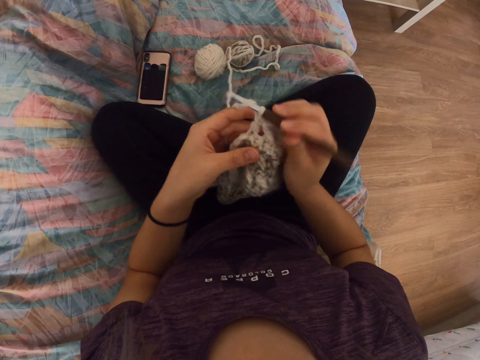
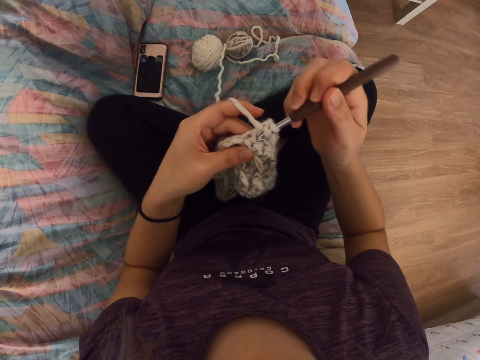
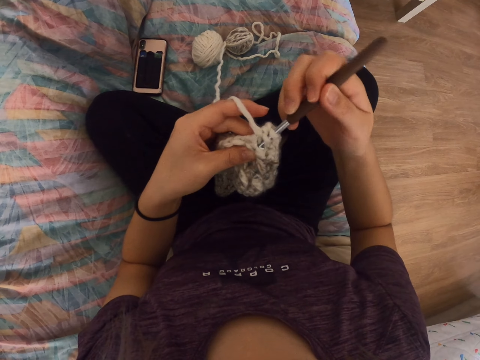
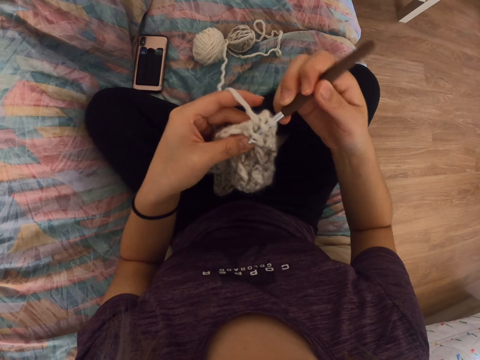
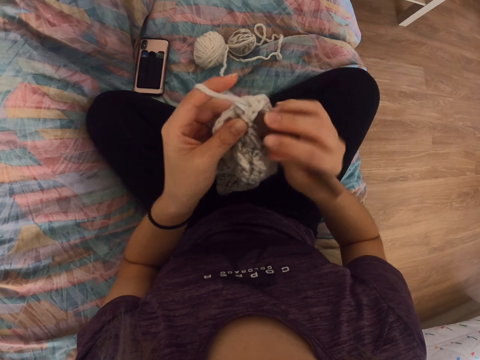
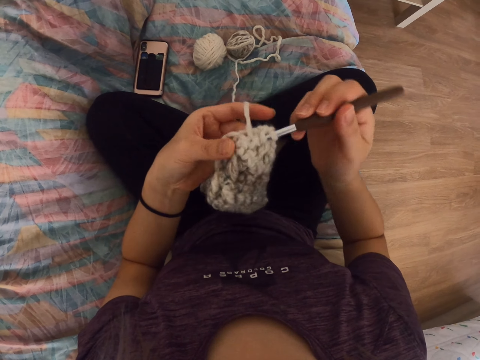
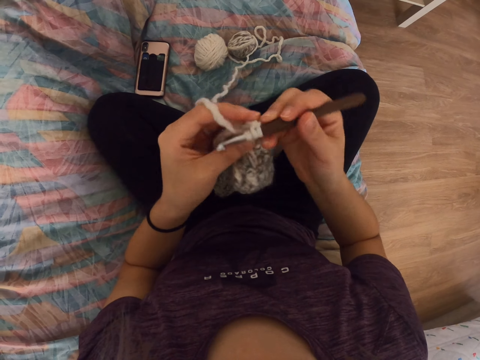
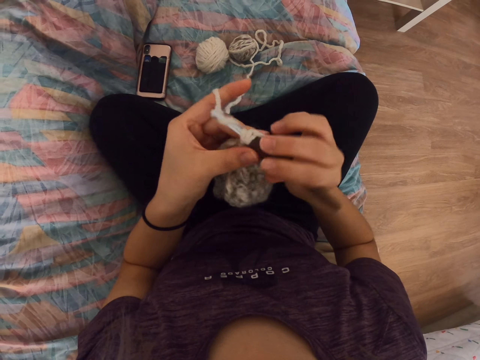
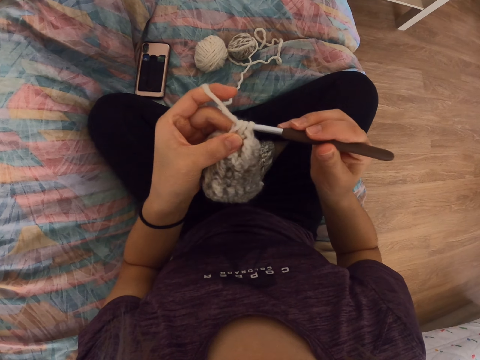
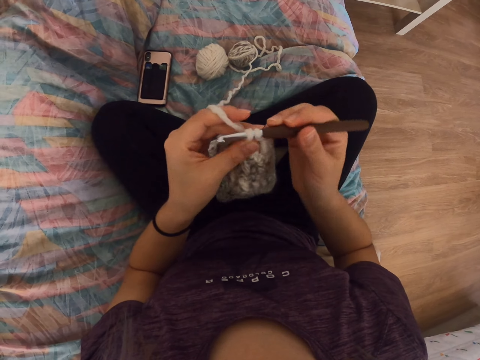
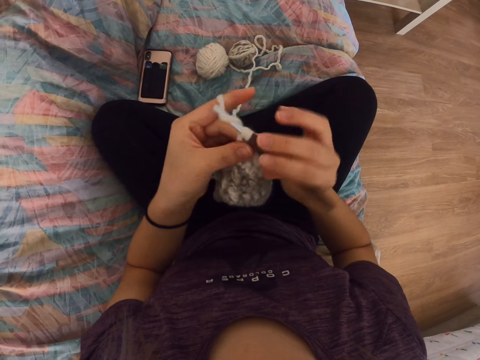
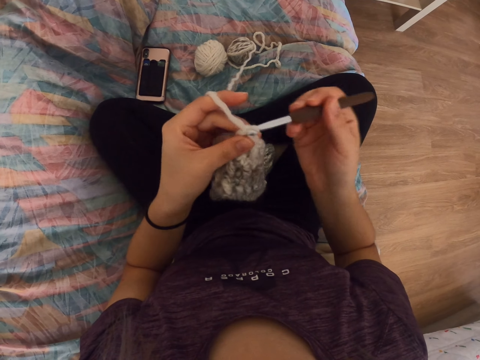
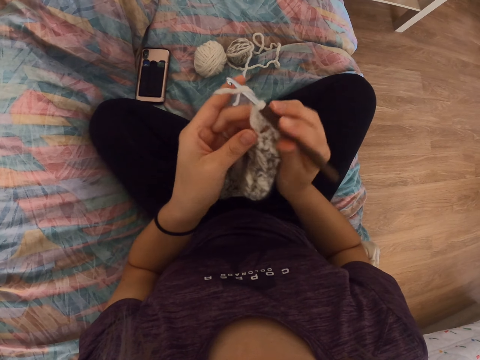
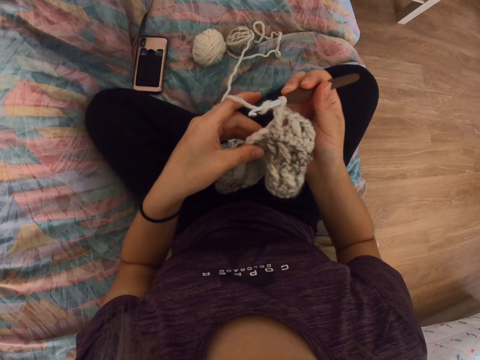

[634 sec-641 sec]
The camera wearer continues sewing.

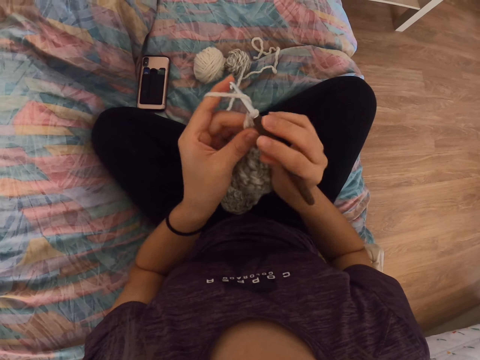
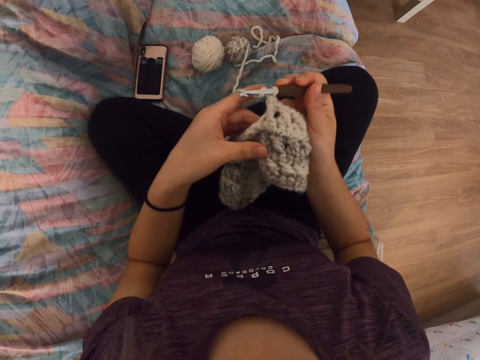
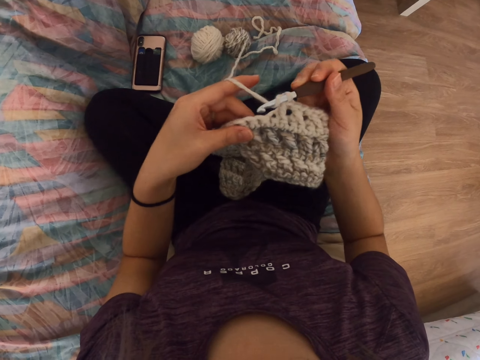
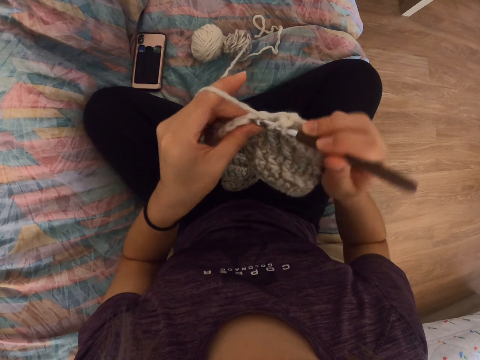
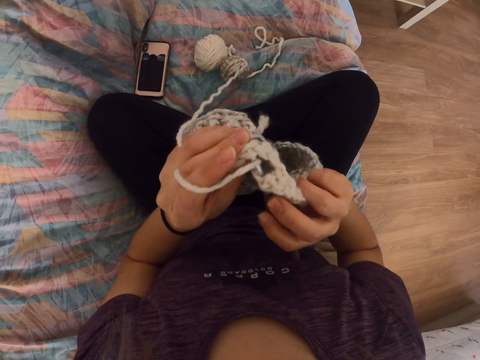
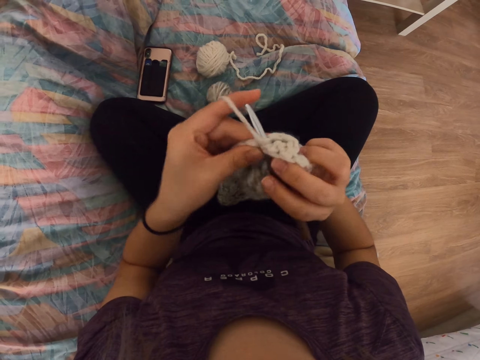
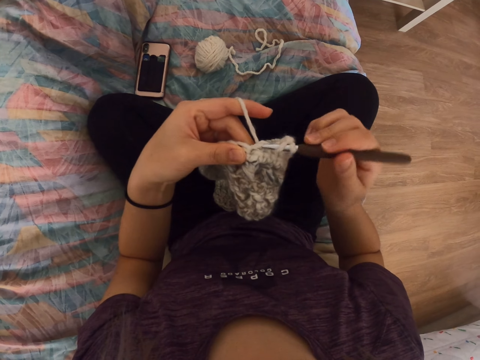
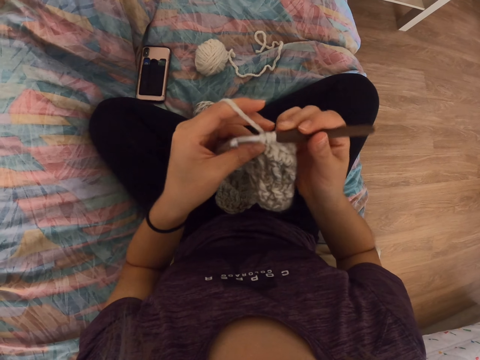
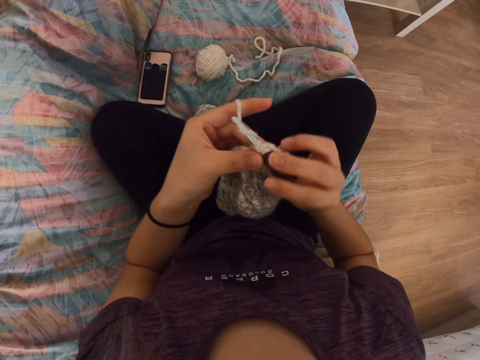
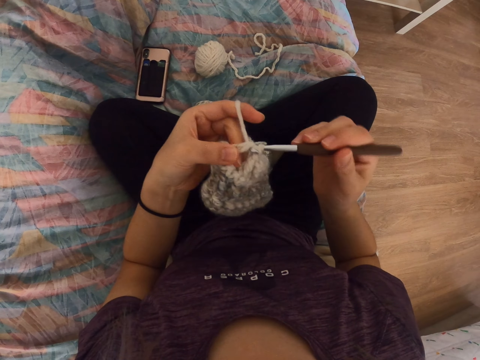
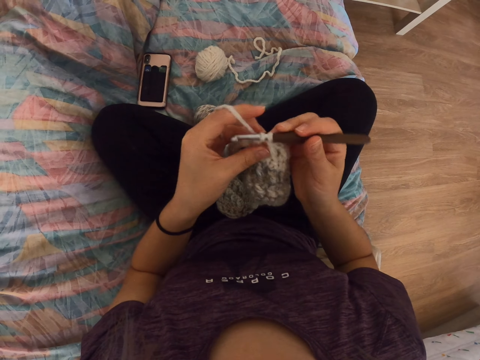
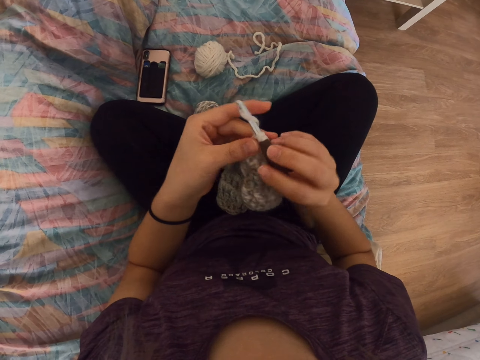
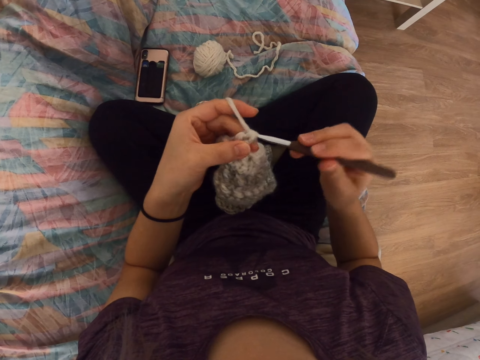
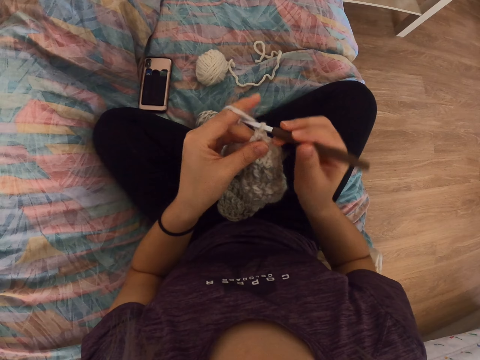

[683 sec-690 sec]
The camera wearer continues sewing.

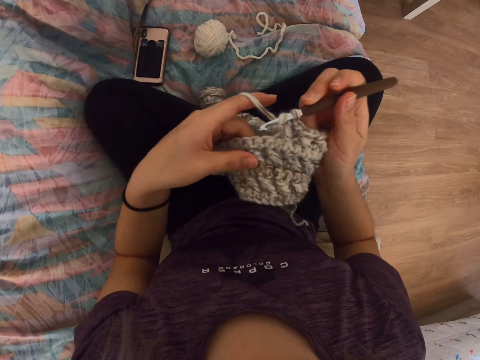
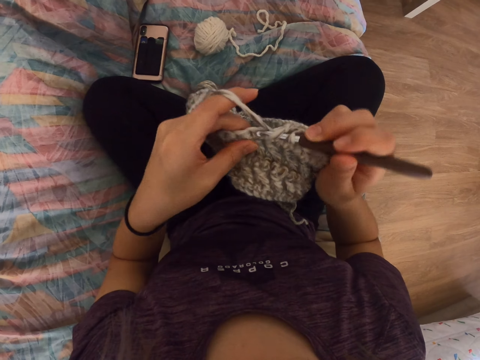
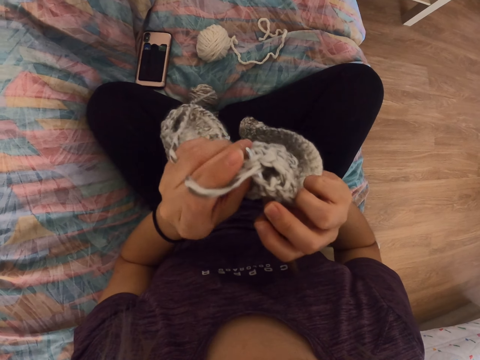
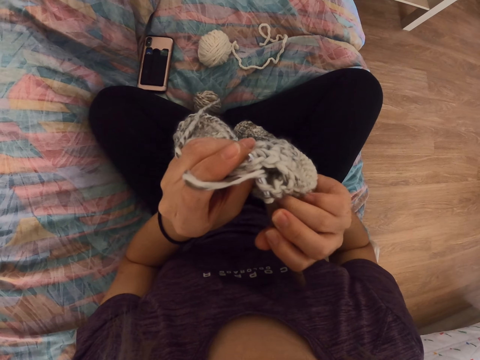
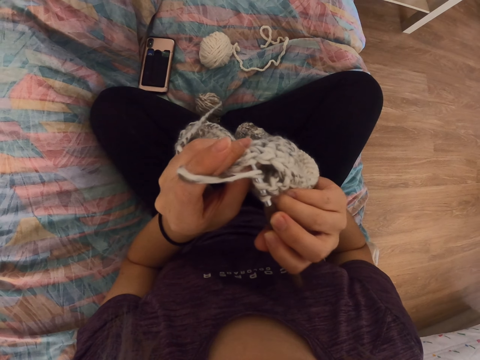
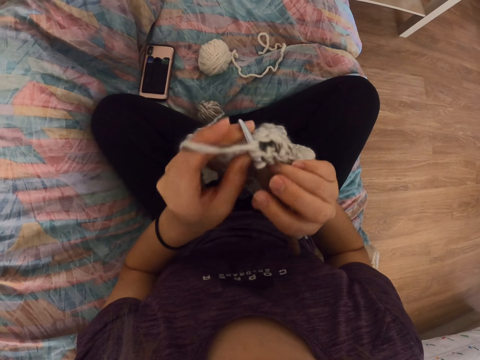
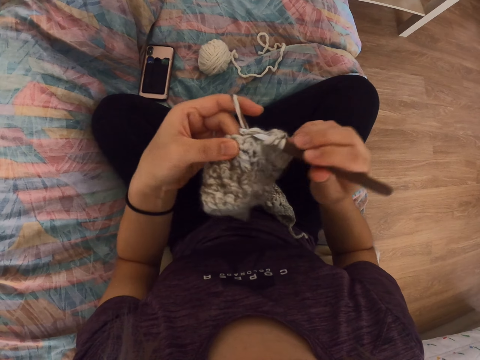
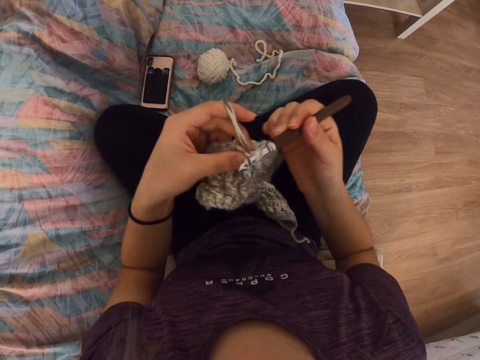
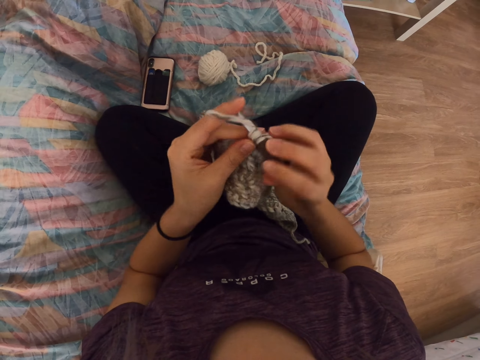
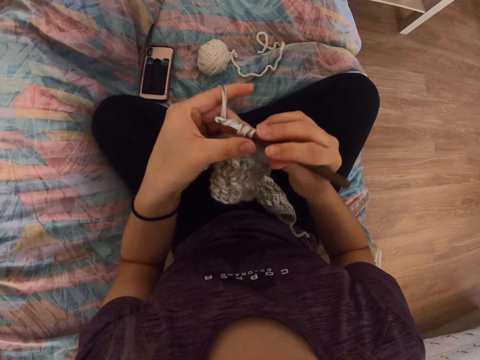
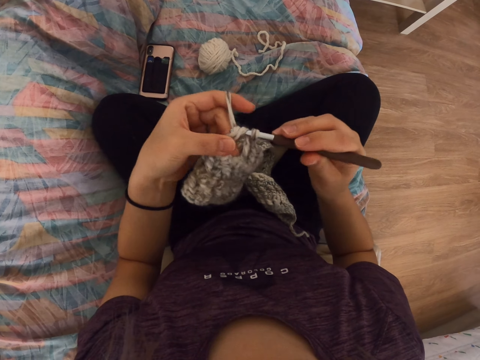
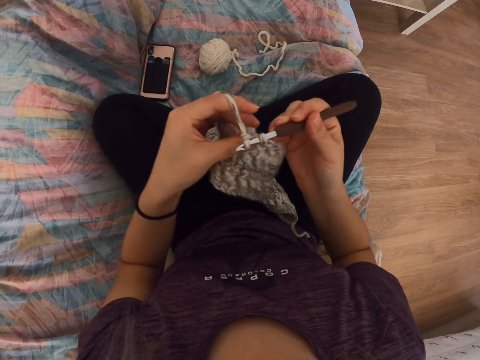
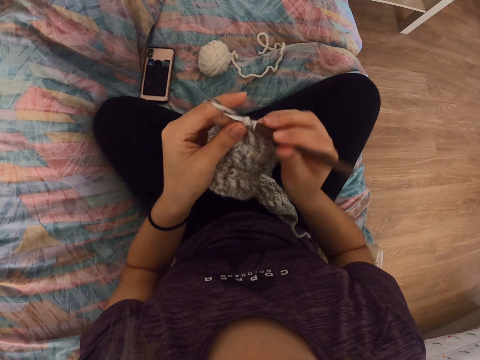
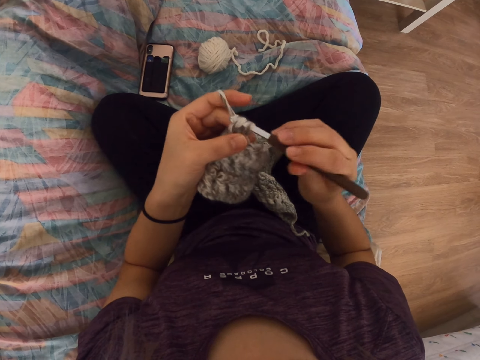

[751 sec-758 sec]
The camera wearer continues sewing.

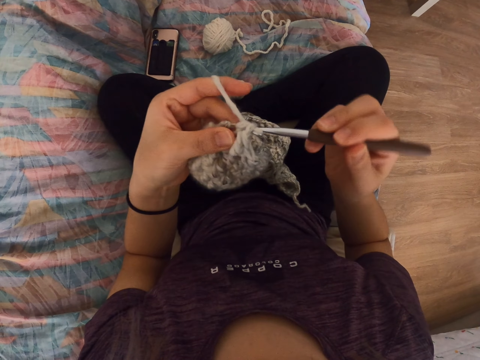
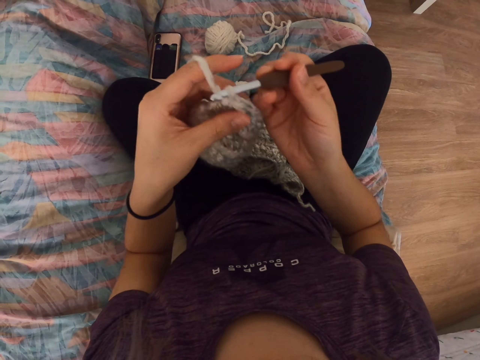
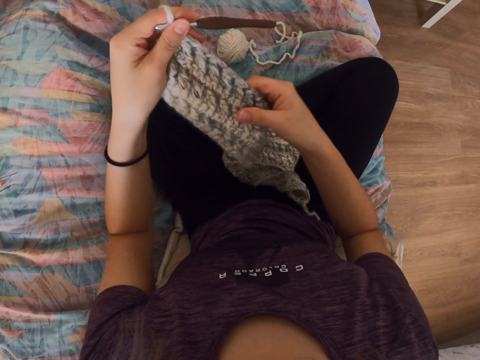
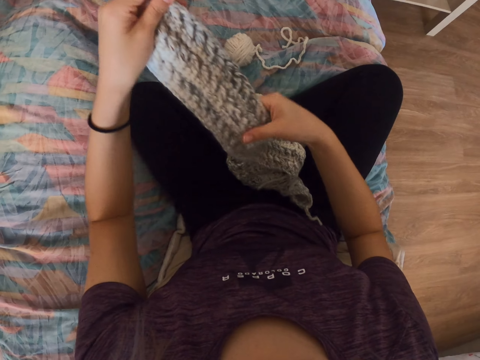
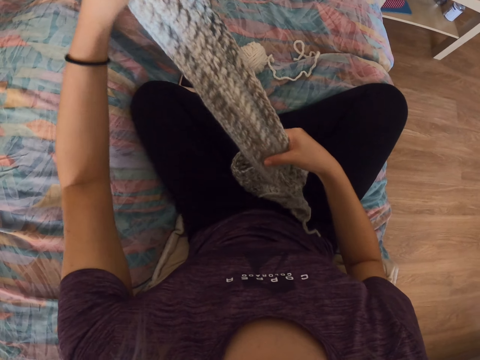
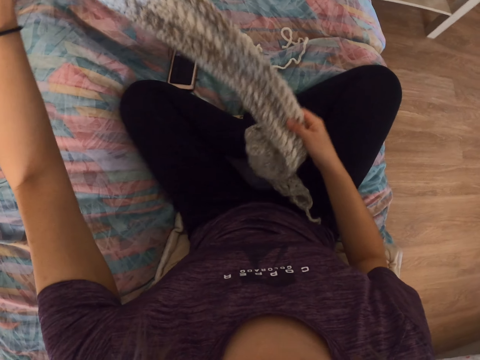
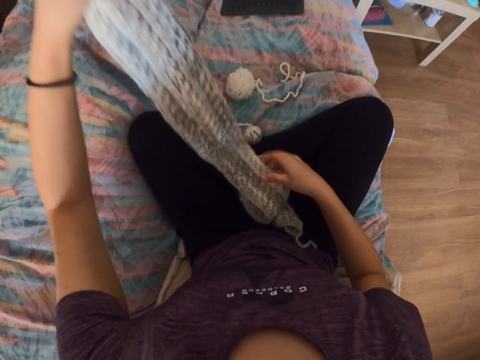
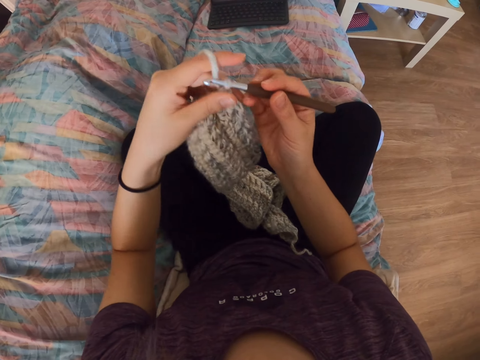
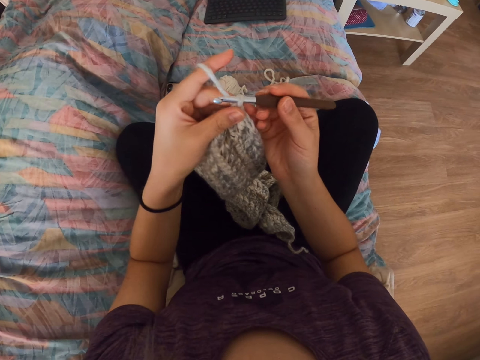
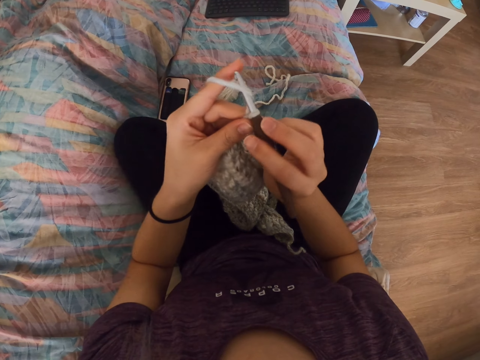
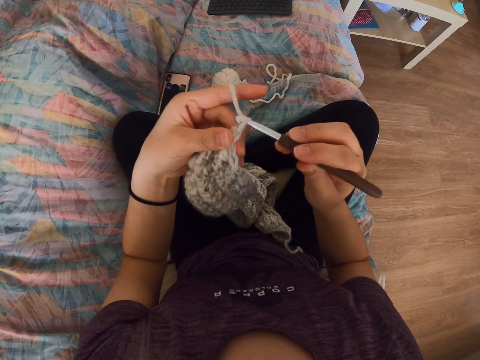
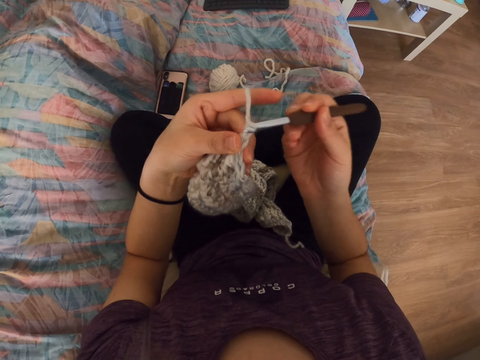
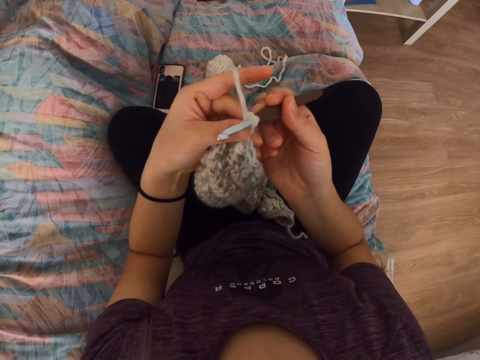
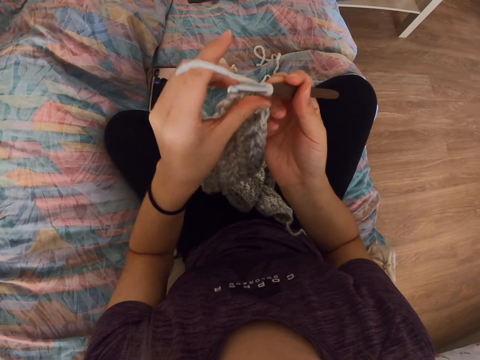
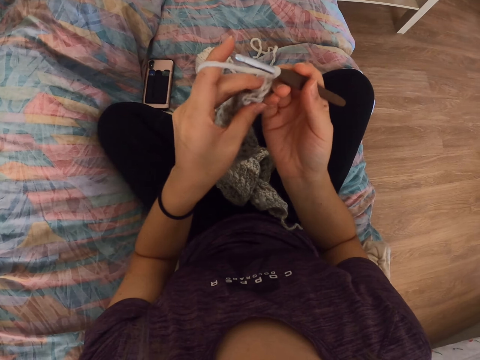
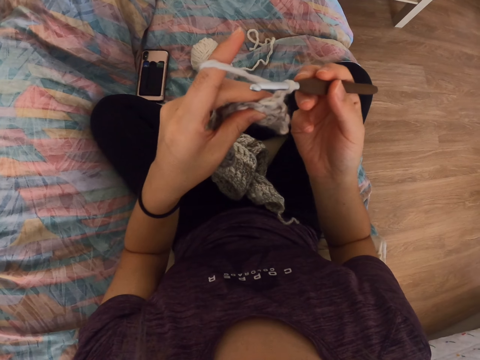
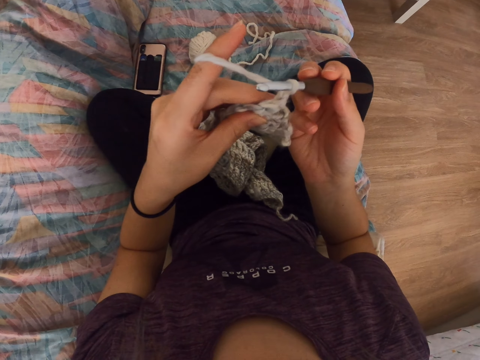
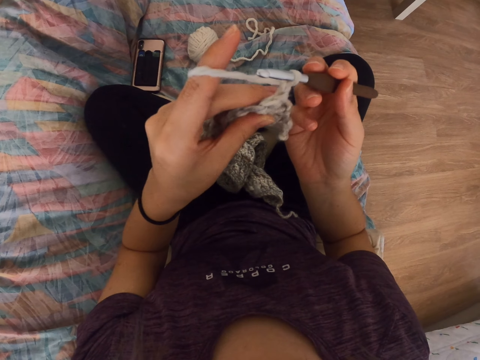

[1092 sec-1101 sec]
The camera wearer squeezes the knit thread. They knit the thread.
